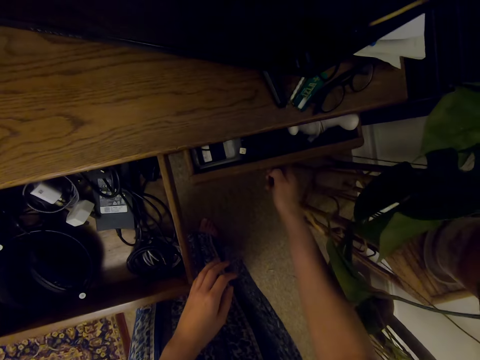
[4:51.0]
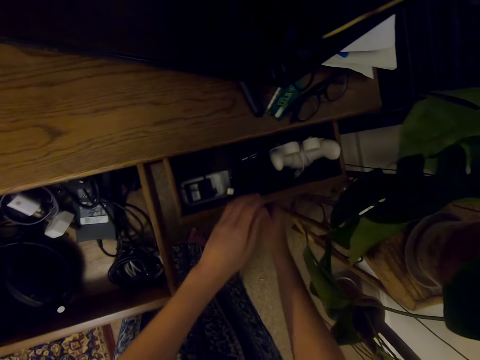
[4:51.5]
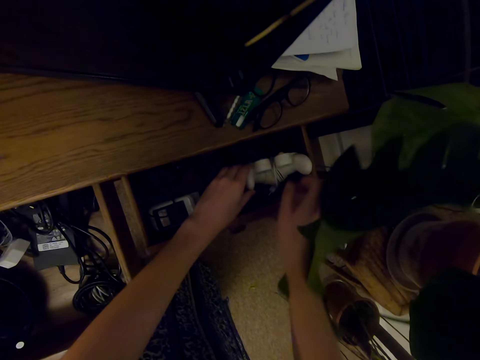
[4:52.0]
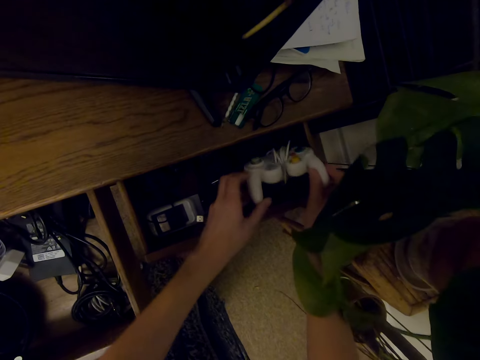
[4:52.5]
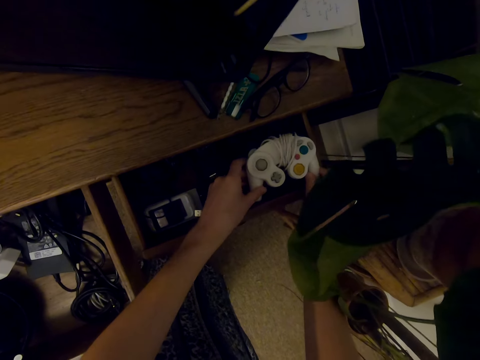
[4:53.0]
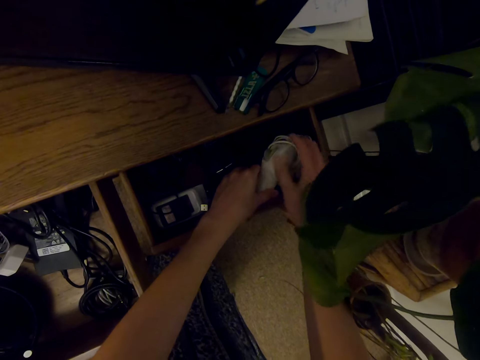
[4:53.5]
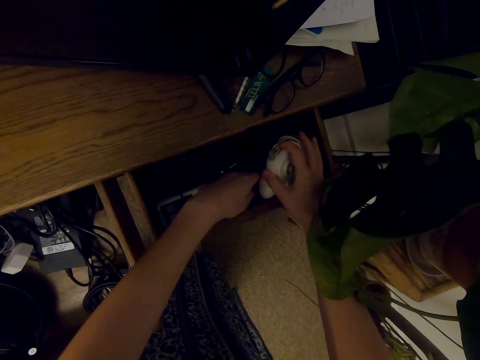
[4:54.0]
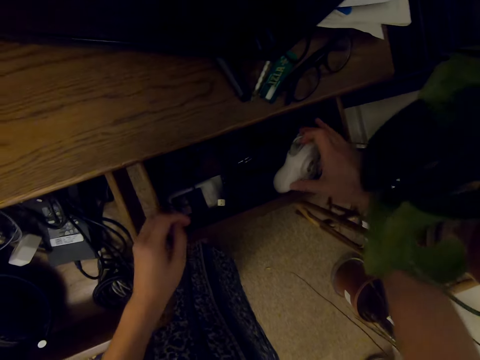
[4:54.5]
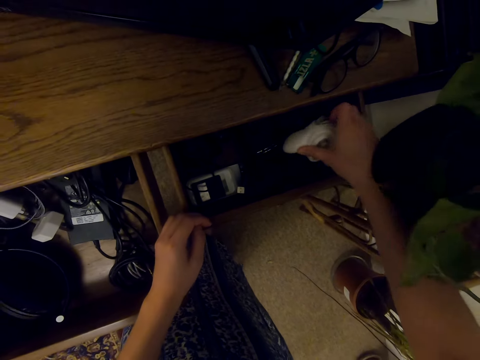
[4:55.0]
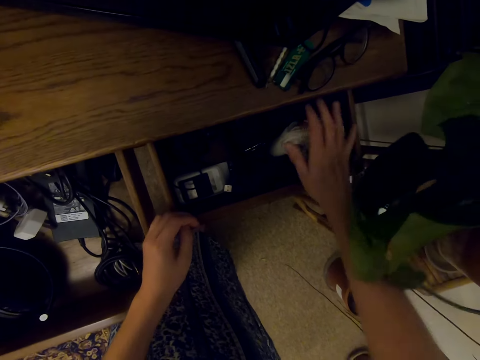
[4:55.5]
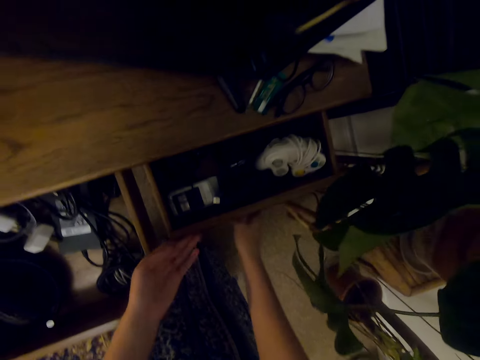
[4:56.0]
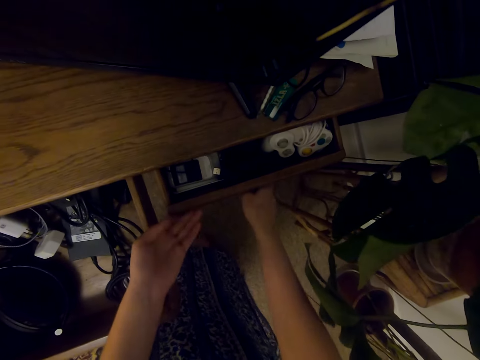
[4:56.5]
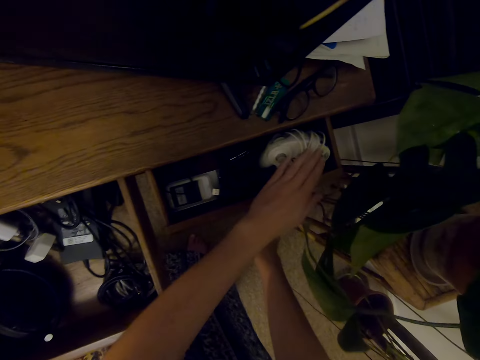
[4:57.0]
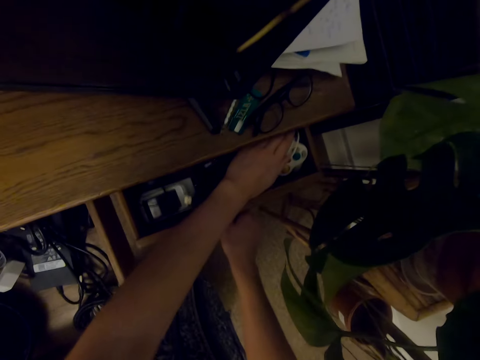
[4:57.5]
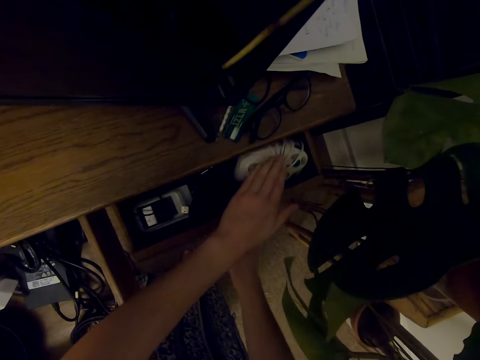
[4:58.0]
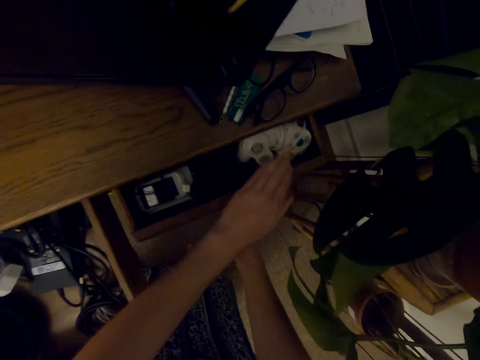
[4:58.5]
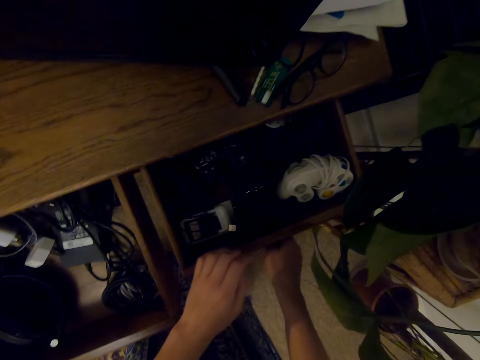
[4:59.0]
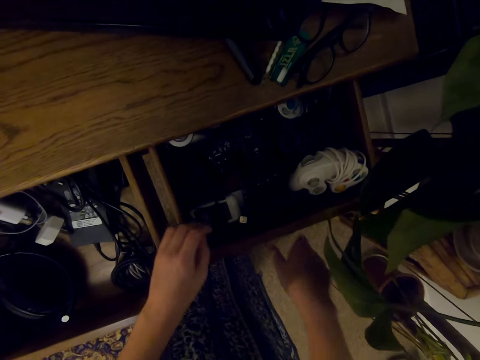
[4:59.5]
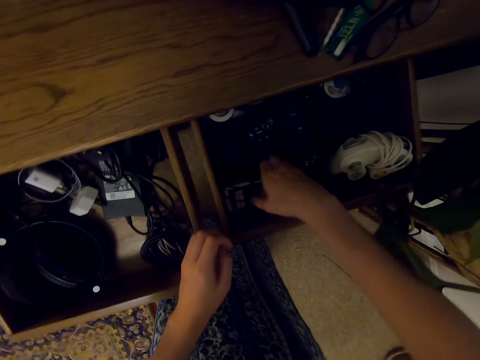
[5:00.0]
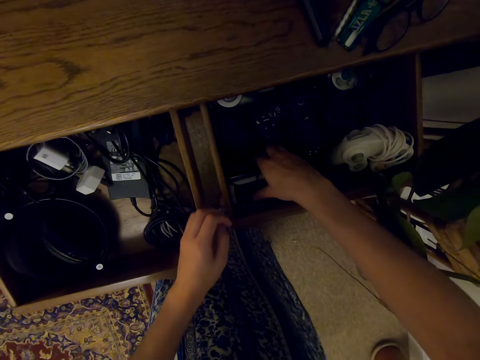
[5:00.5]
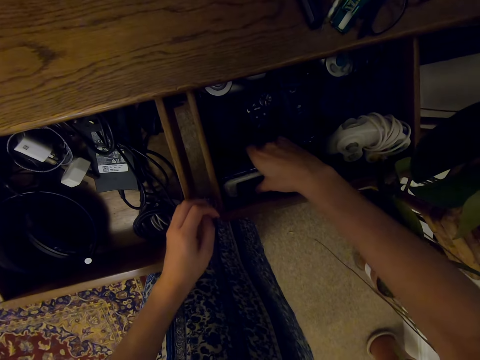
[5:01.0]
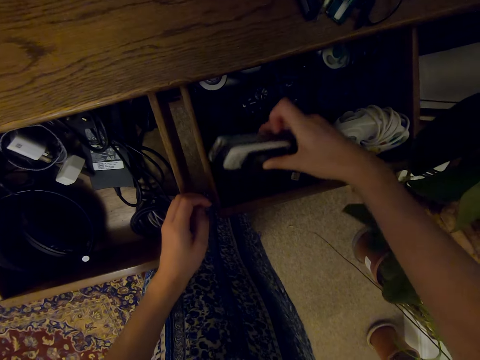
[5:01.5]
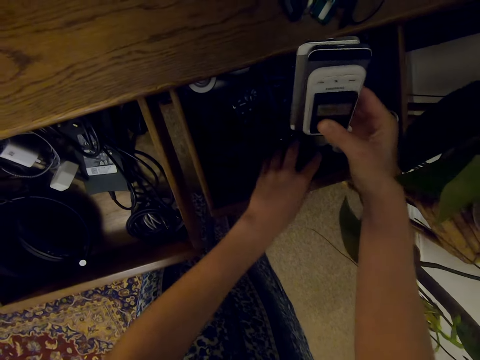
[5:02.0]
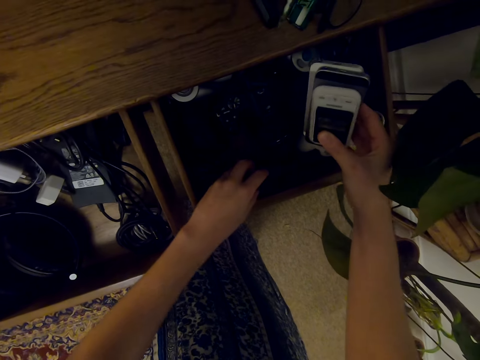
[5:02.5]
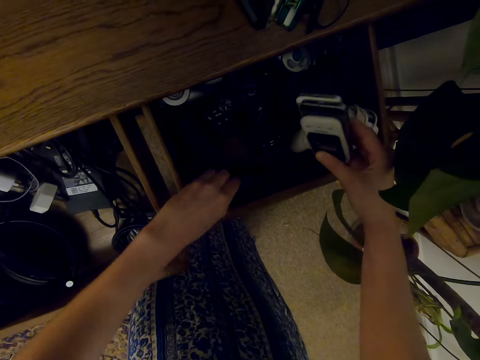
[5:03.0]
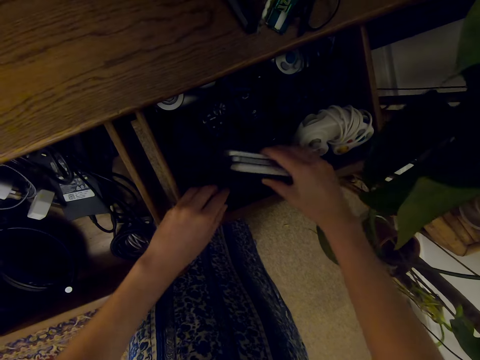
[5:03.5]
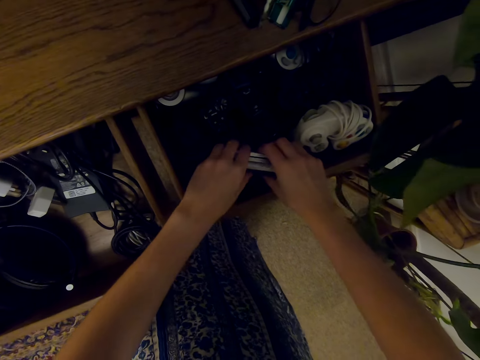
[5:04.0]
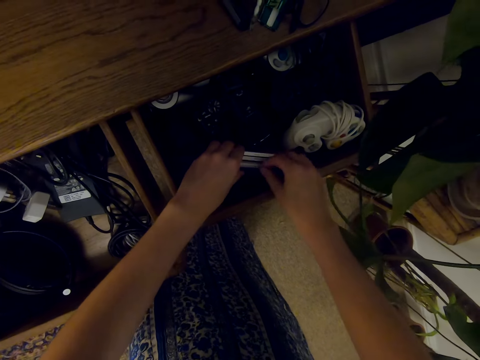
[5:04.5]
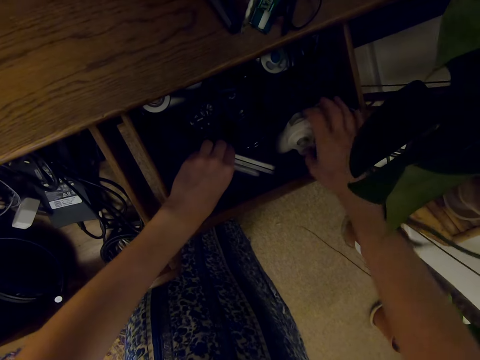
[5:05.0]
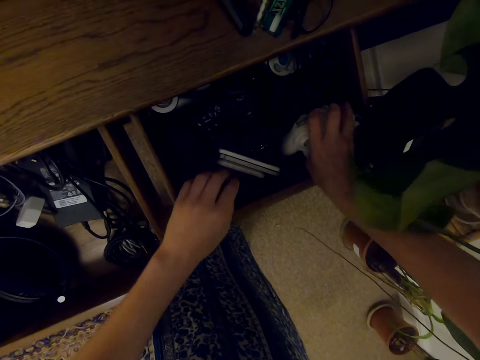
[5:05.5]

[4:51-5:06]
The camera wearer closes the drawer. They open the drawer. They arrange the game pad in the drawer. They touch the mouse. They close the drawer. They open the drawer. They arrange the devices in the drawer. They lift the phones.
